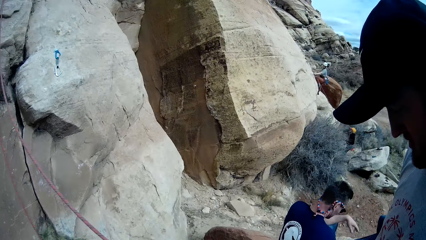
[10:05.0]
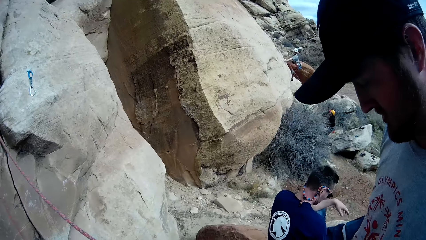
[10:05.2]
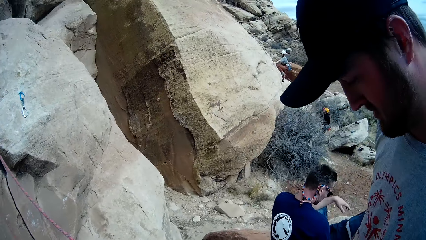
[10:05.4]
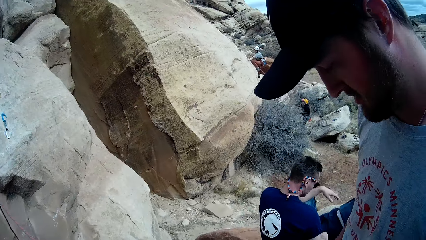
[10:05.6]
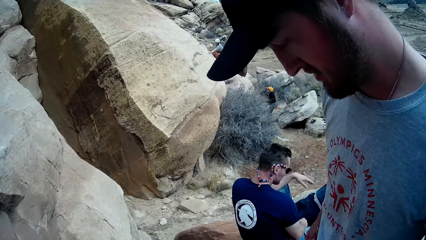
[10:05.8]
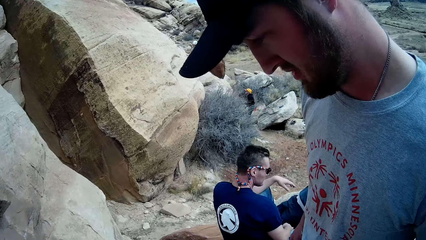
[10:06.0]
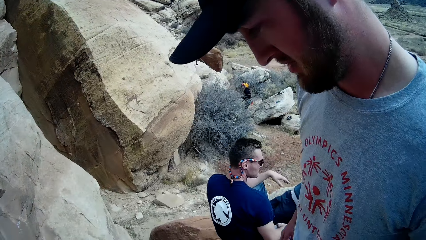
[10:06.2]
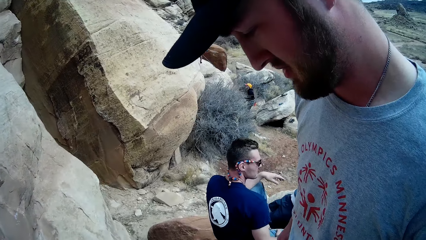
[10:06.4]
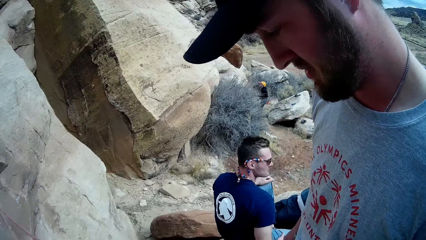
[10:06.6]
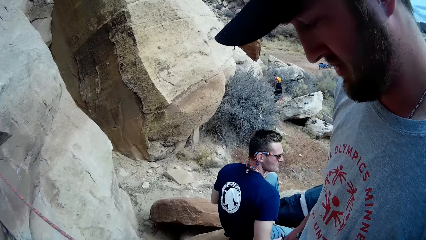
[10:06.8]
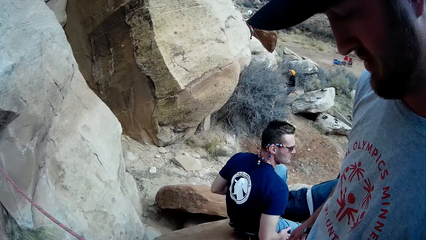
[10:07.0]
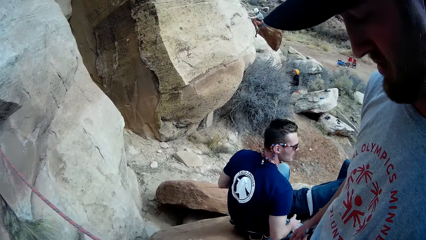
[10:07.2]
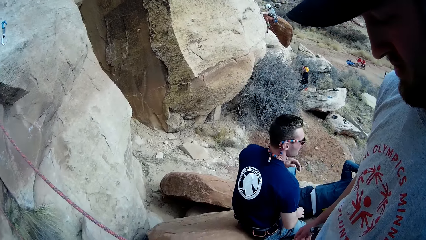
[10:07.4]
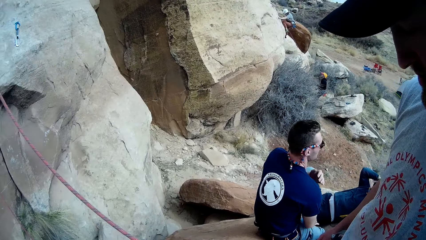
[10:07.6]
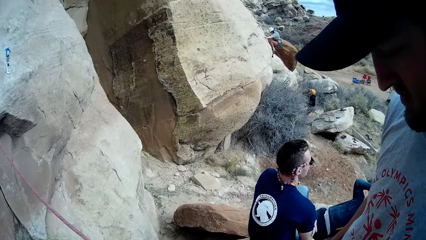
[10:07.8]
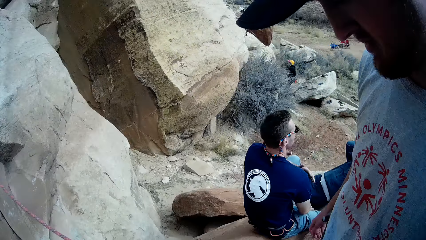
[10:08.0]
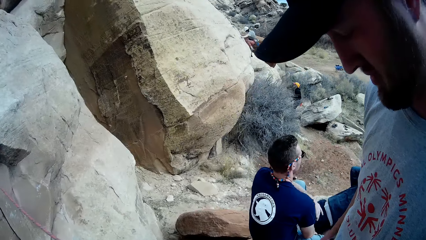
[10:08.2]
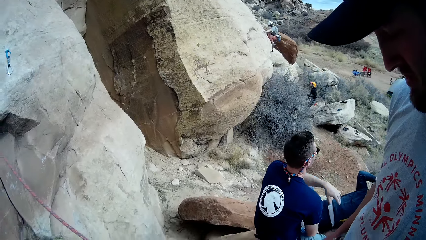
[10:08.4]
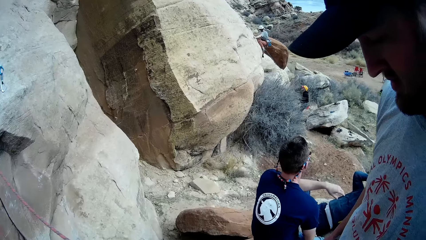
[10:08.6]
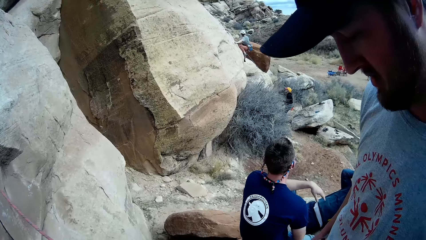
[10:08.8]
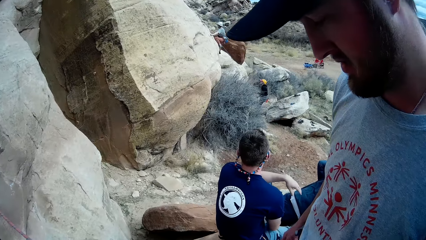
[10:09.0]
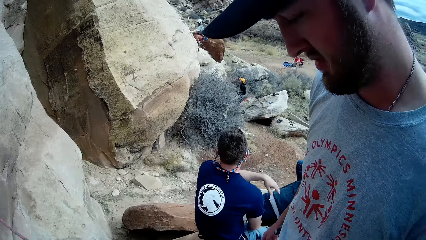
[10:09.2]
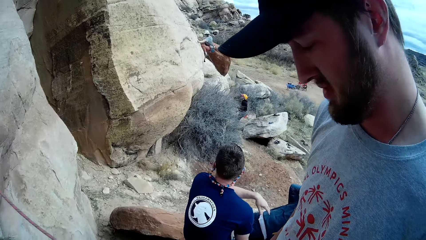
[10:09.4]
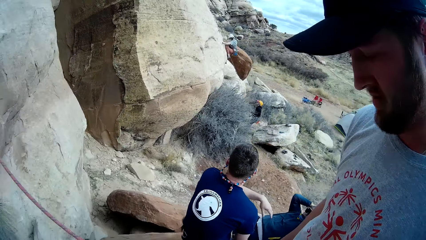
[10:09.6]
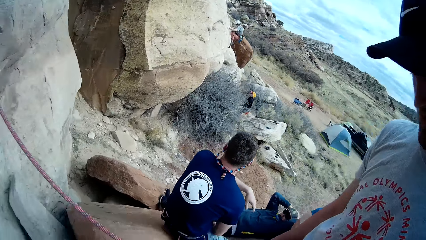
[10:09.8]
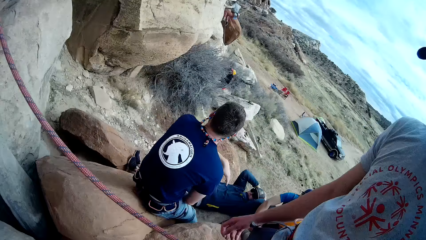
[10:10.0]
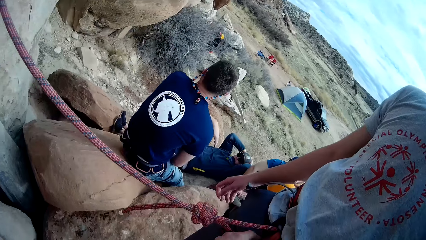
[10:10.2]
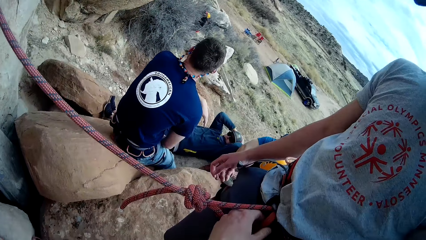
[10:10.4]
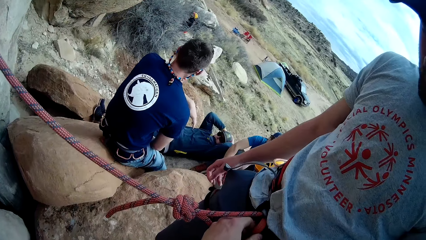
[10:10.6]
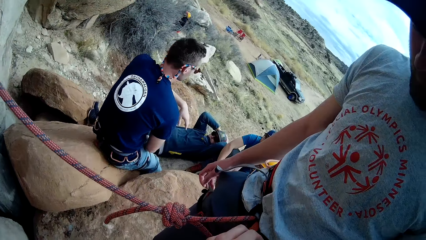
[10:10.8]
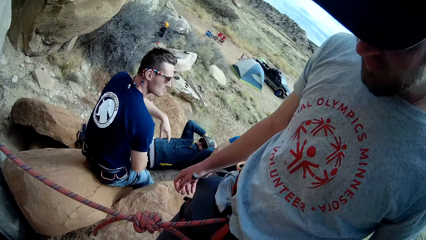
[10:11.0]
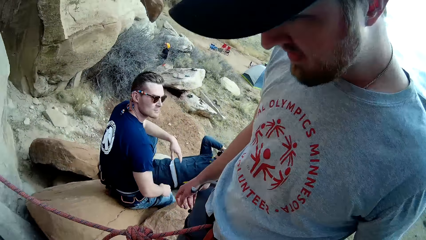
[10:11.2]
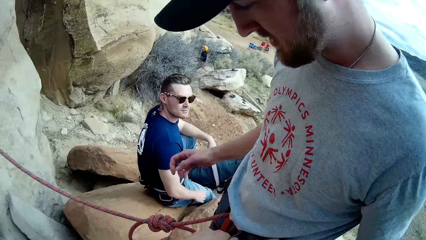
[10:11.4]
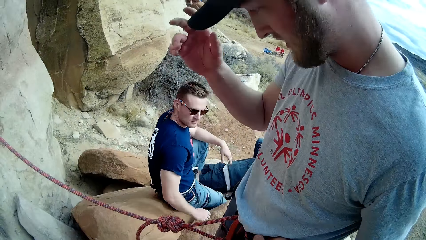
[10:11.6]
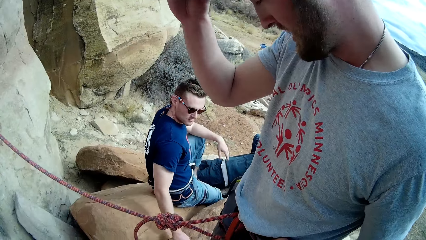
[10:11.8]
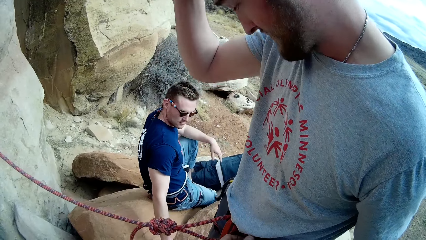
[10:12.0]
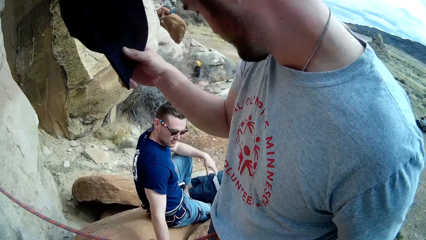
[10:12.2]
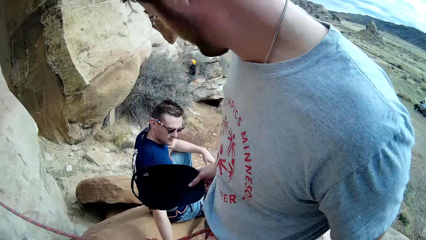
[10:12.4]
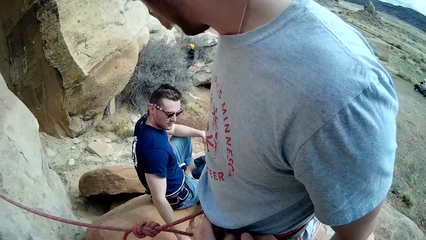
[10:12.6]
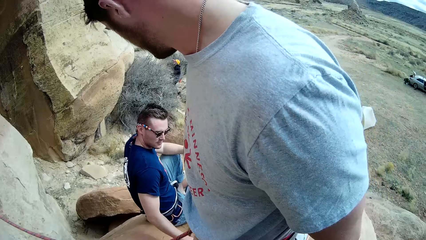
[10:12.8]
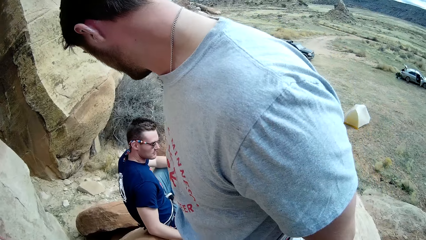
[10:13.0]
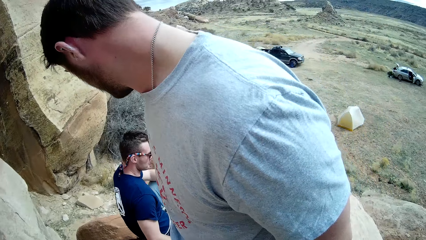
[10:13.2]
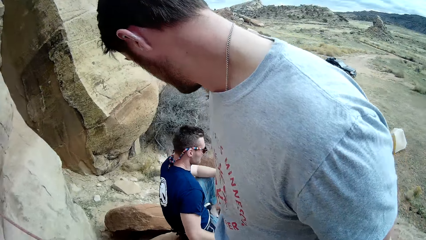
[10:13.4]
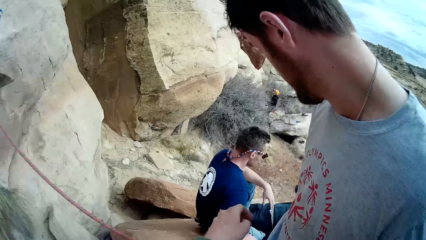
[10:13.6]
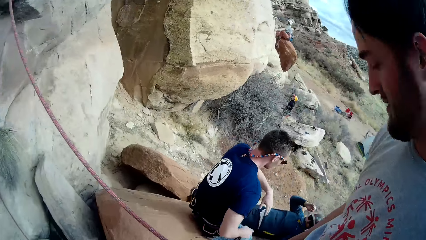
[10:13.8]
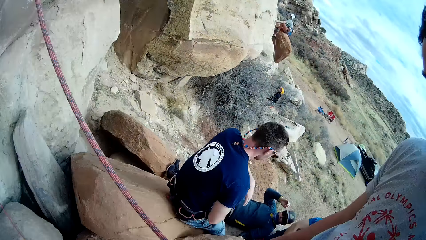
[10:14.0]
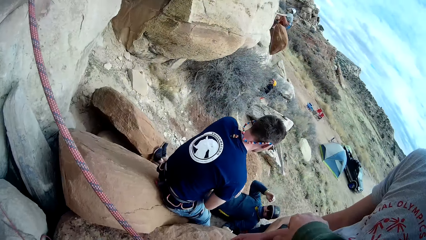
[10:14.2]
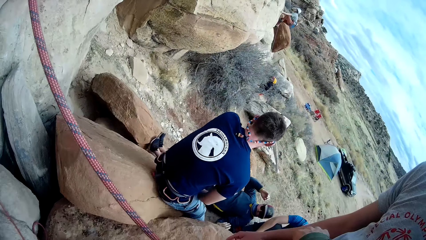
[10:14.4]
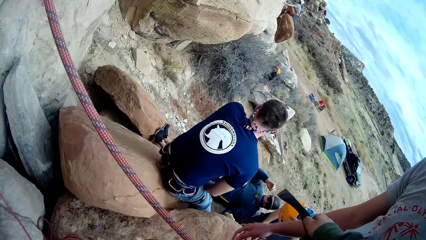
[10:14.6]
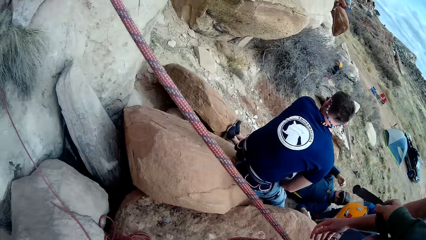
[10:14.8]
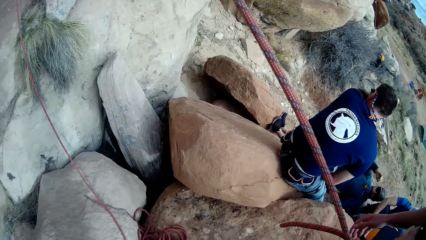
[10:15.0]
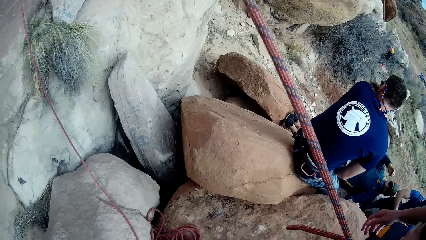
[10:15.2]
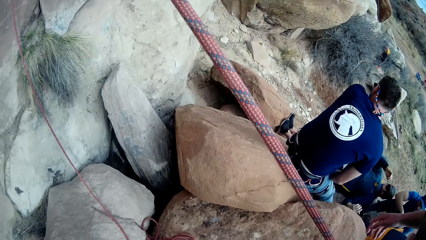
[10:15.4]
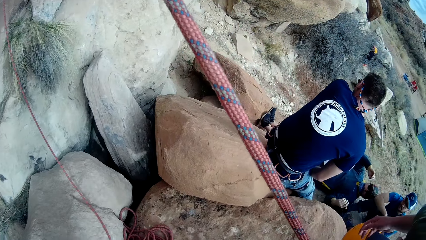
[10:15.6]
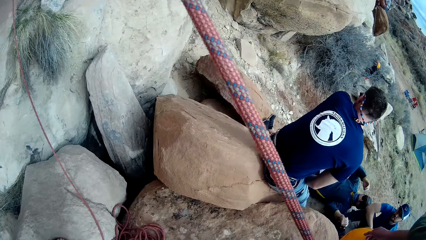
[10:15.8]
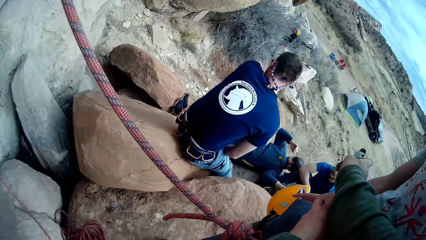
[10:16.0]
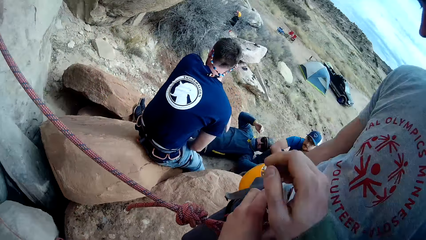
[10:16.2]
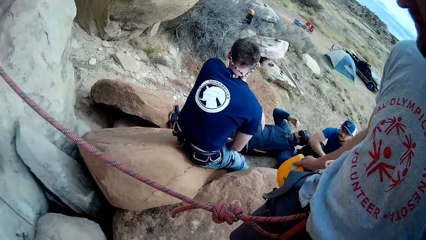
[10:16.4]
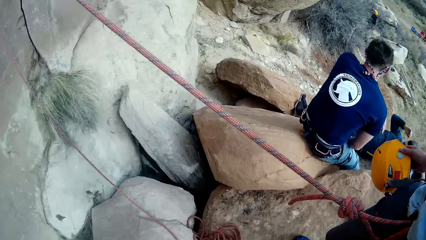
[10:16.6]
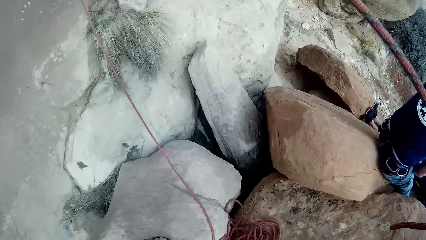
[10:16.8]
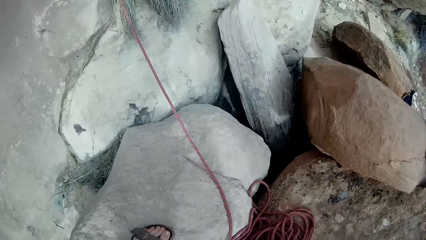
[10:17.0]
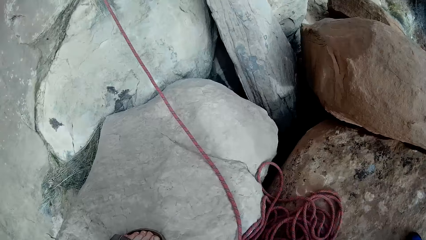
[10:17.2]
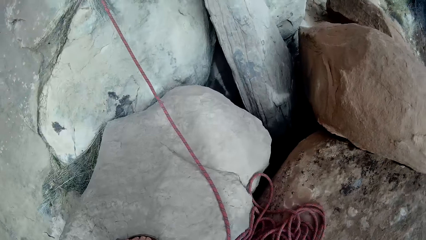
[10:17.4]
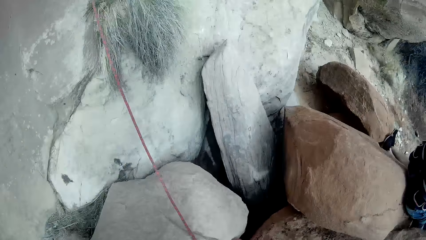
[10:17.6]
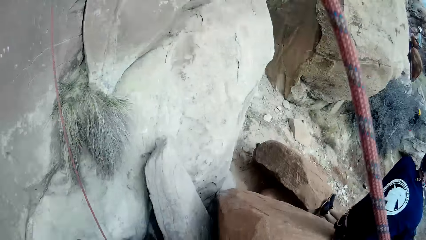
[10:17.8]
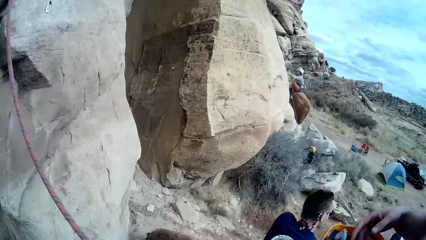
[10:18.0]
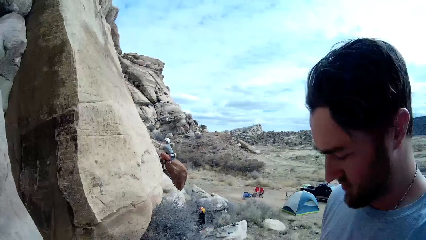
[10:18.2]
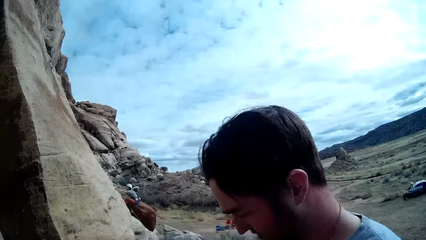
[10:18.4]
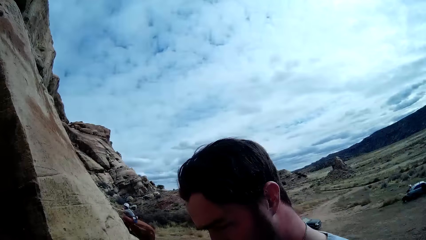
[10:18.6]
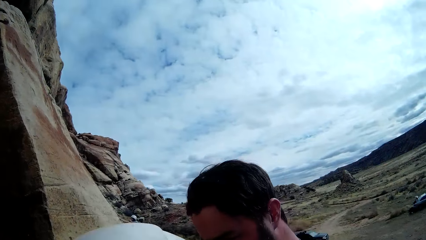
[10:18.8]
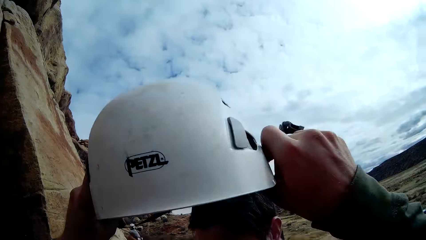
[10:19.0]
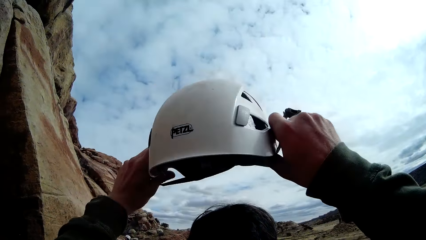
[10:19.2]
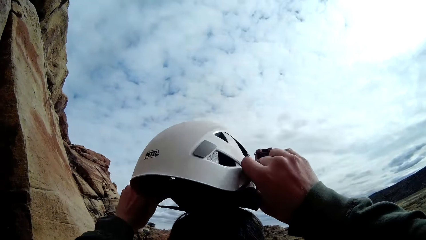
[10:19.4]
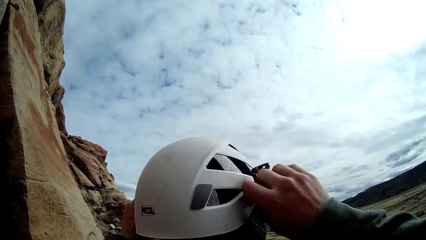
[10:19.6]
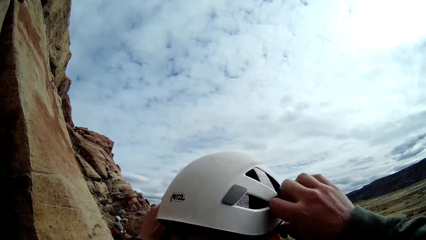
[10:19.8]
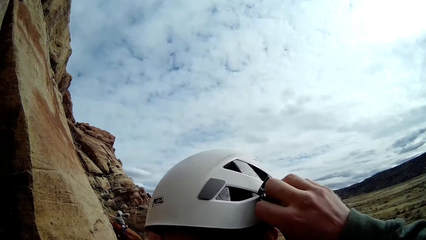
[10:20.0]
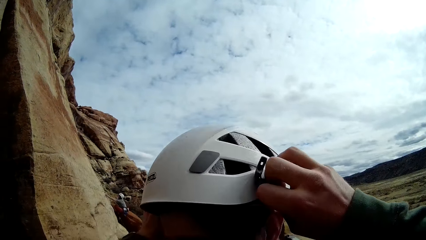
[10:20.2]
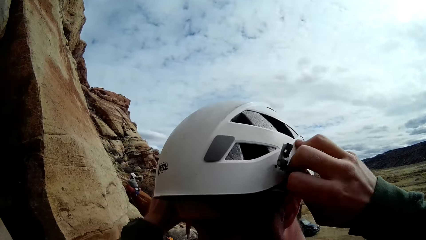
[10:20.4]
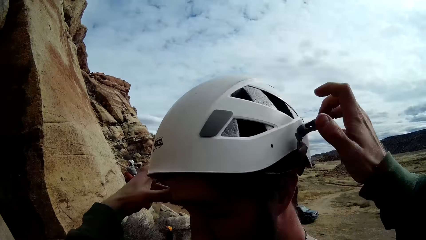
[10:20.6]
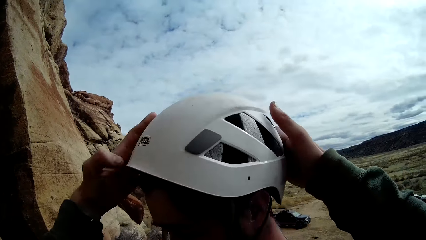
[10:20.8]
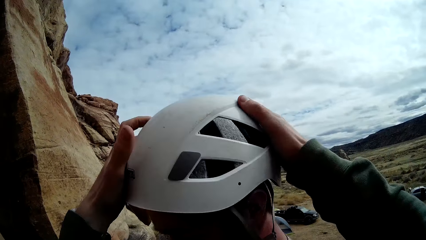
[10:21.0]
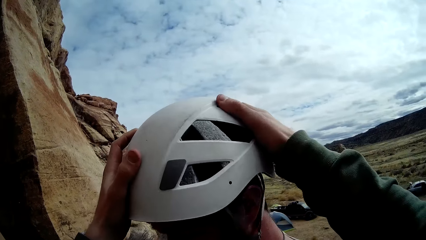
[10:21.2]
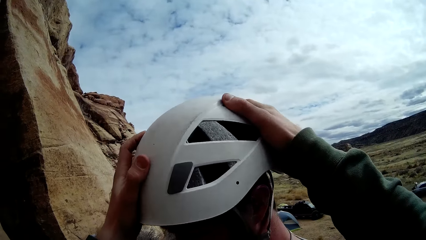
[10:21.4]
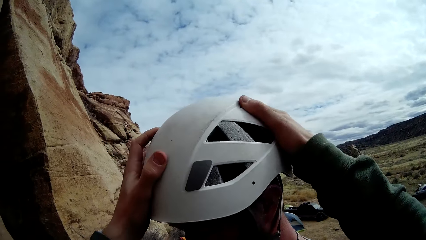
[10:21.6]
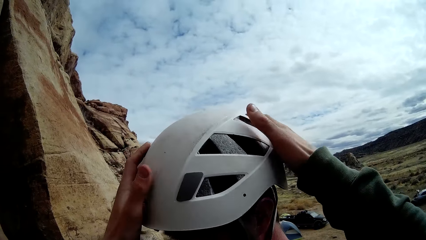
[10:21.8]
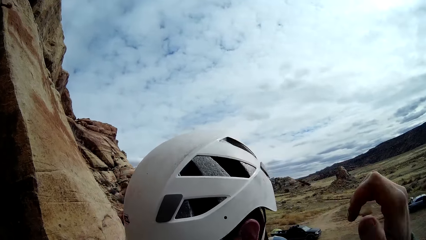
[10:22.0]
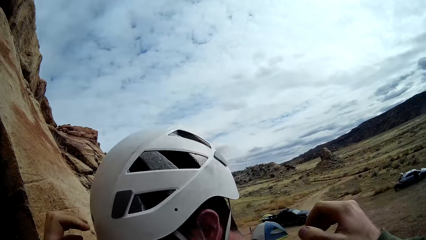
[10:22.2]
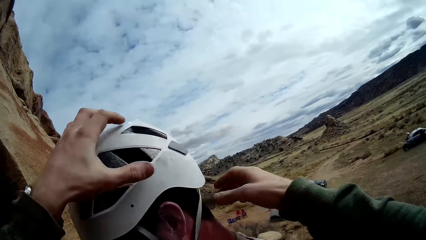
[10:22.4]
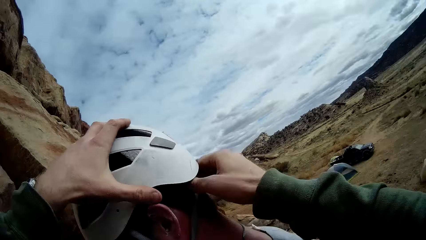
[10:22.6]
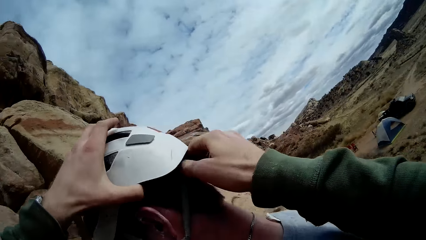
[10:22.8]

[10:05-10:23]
A man rubs his thigh and rests a hand on his leg. The man moves a hand. Another man takes off a cap from his head with his right hand. The other man drops the cap on the rock. The camera wearer adjusts the rope on the other man with both hands. He places a helmet on the head of the other man.
